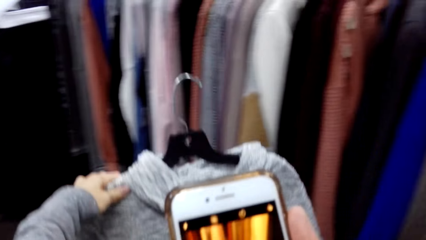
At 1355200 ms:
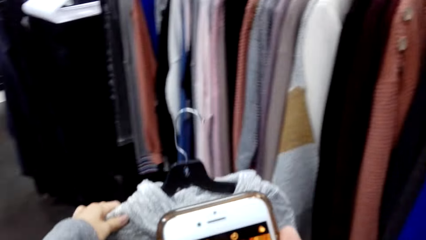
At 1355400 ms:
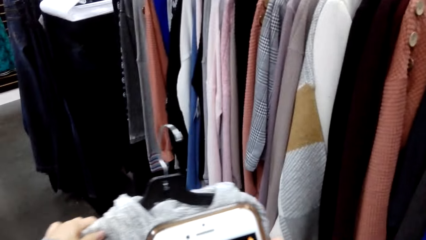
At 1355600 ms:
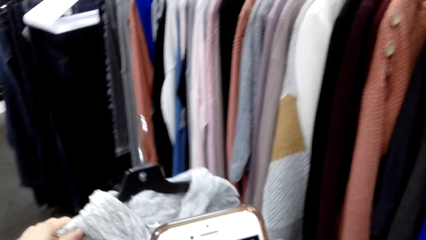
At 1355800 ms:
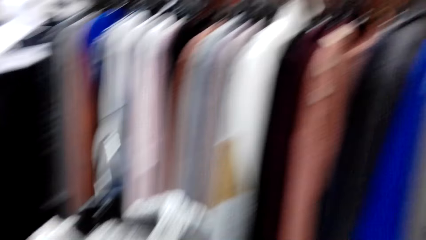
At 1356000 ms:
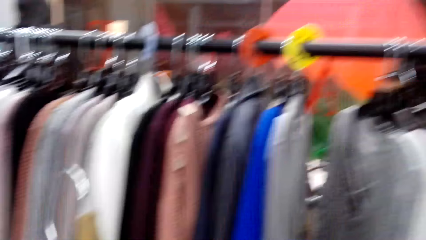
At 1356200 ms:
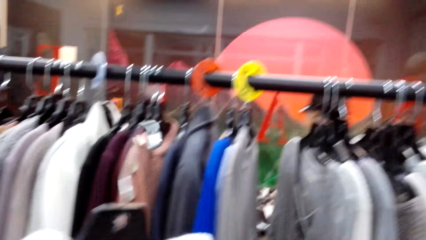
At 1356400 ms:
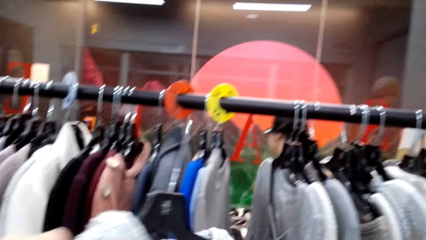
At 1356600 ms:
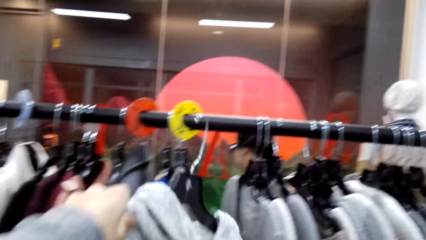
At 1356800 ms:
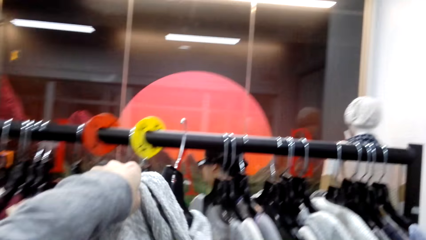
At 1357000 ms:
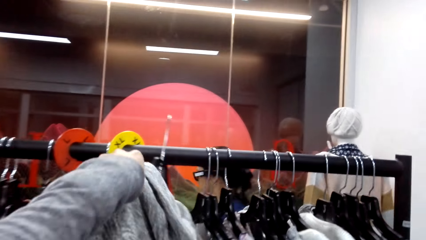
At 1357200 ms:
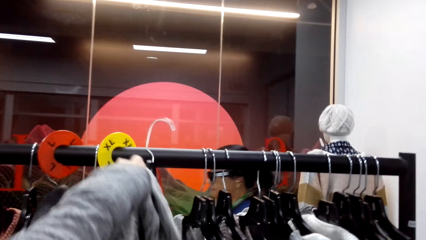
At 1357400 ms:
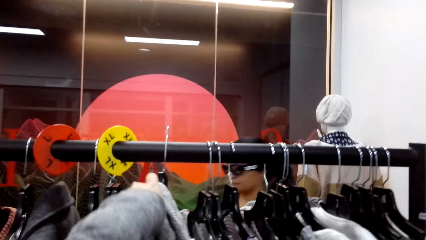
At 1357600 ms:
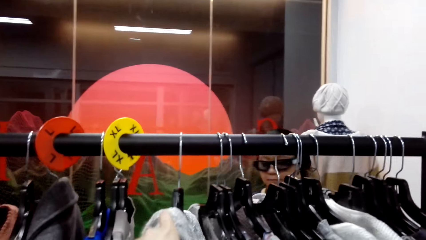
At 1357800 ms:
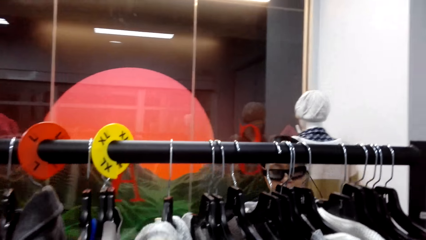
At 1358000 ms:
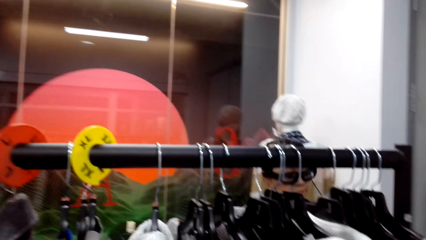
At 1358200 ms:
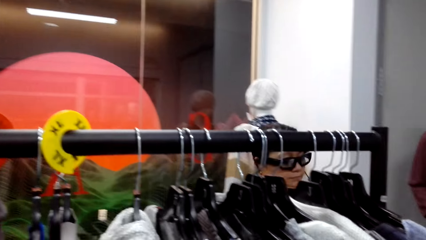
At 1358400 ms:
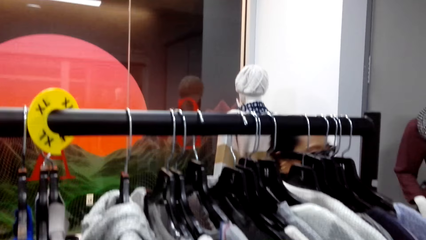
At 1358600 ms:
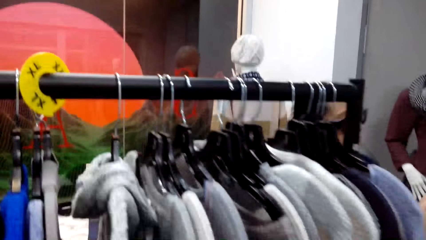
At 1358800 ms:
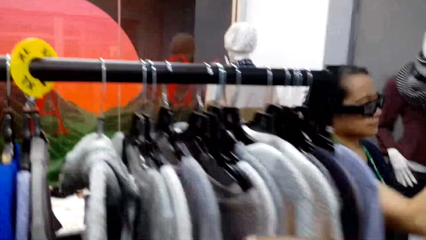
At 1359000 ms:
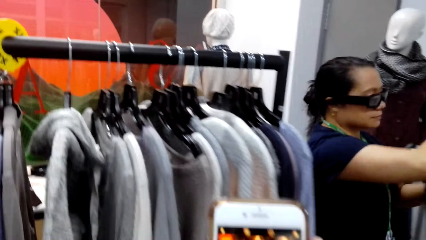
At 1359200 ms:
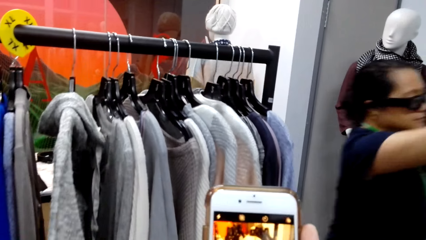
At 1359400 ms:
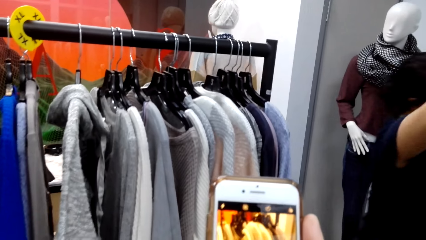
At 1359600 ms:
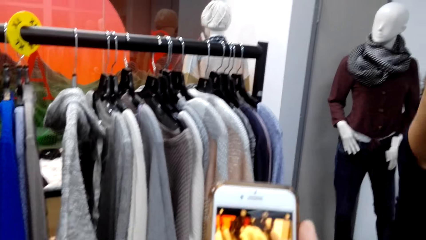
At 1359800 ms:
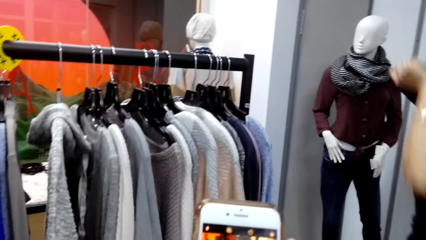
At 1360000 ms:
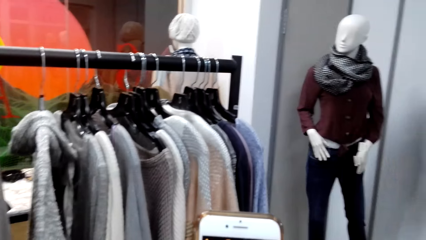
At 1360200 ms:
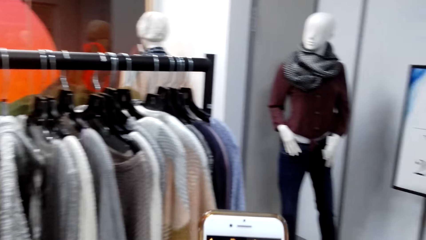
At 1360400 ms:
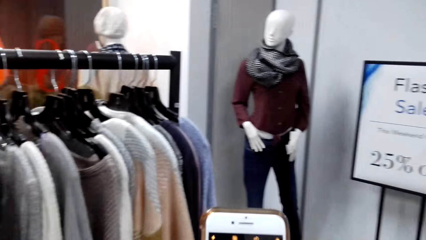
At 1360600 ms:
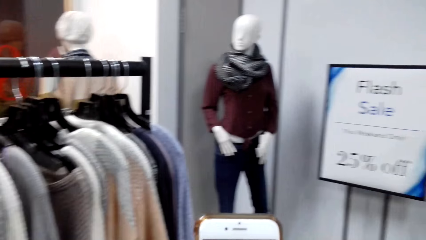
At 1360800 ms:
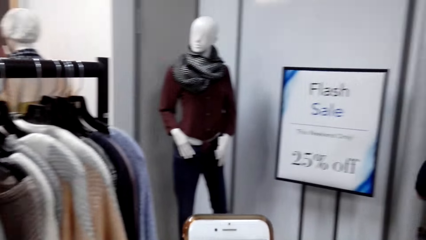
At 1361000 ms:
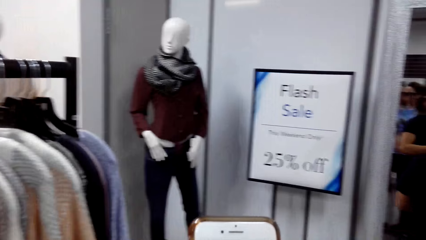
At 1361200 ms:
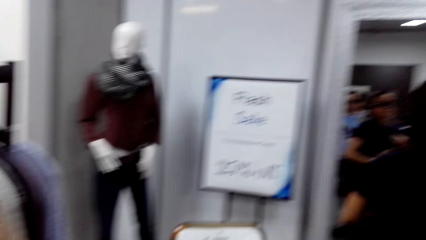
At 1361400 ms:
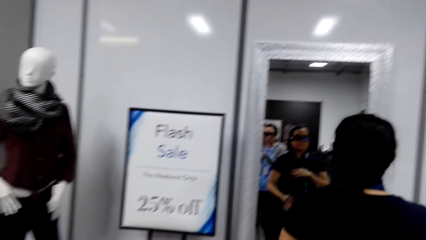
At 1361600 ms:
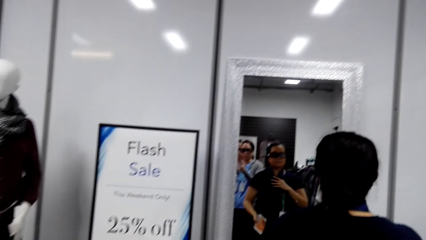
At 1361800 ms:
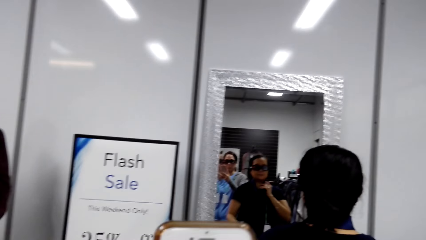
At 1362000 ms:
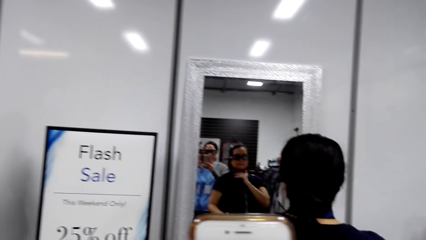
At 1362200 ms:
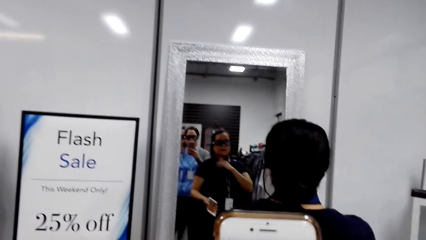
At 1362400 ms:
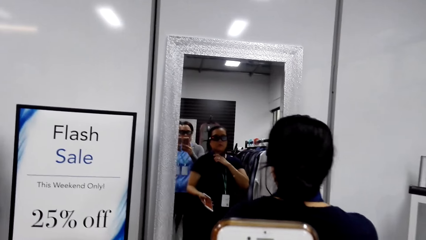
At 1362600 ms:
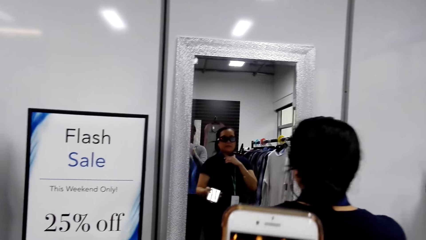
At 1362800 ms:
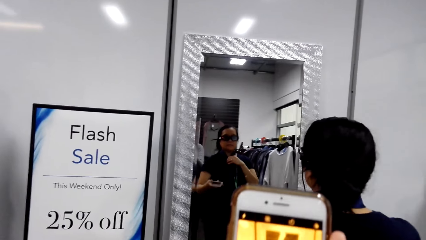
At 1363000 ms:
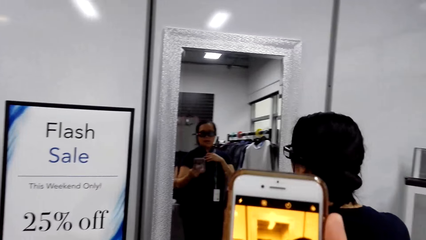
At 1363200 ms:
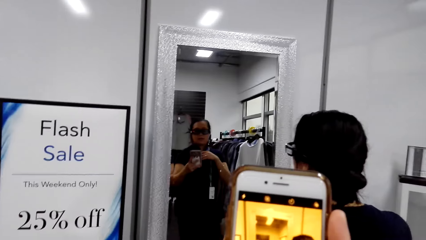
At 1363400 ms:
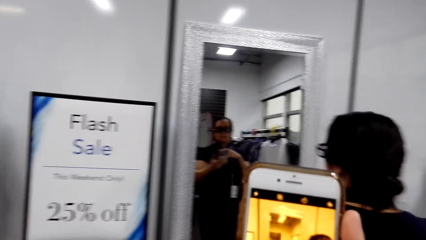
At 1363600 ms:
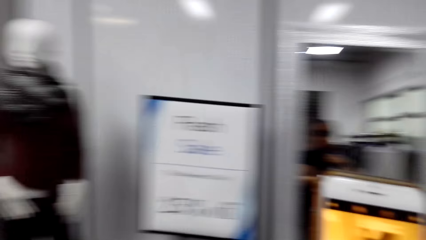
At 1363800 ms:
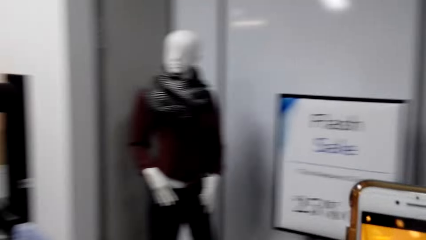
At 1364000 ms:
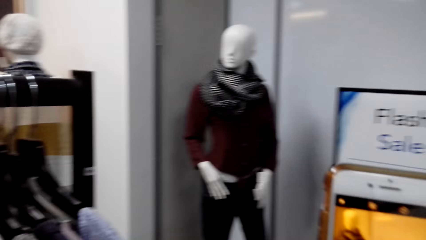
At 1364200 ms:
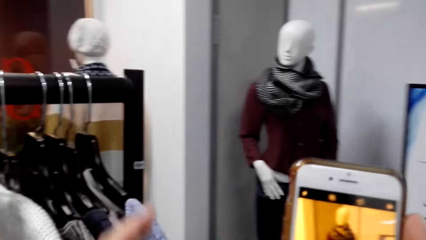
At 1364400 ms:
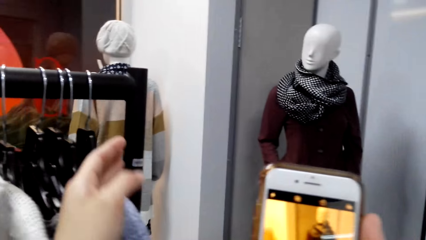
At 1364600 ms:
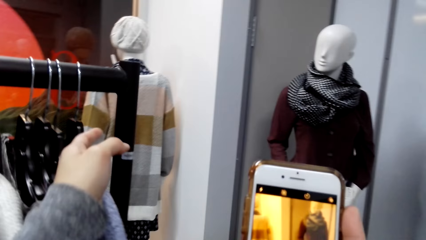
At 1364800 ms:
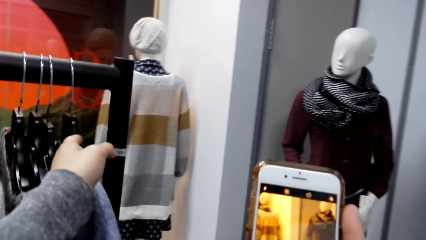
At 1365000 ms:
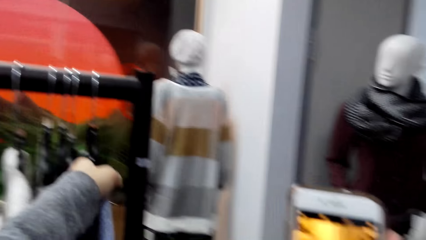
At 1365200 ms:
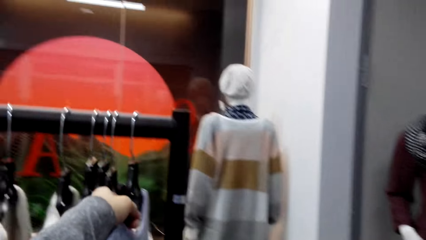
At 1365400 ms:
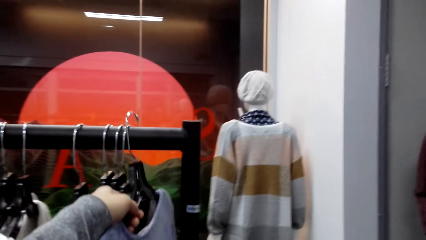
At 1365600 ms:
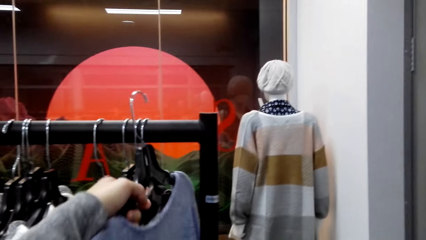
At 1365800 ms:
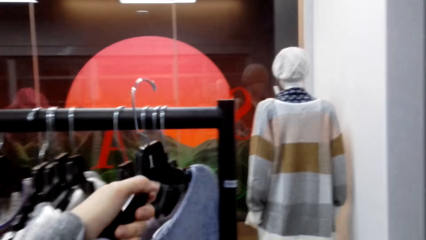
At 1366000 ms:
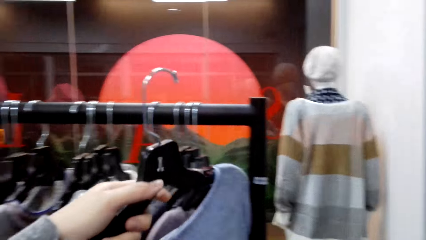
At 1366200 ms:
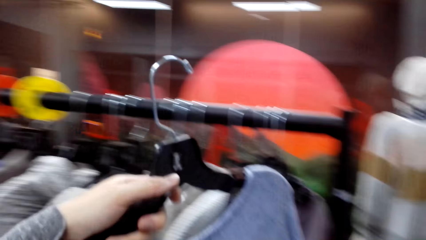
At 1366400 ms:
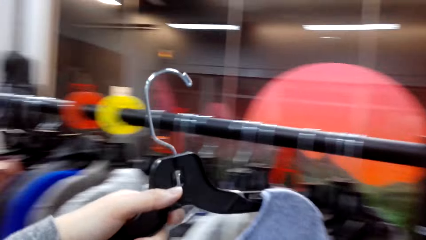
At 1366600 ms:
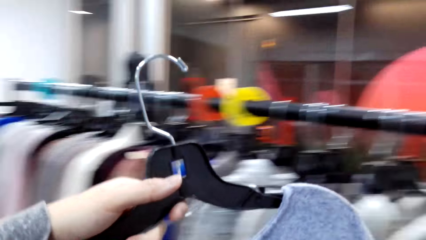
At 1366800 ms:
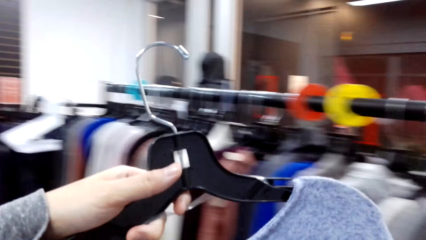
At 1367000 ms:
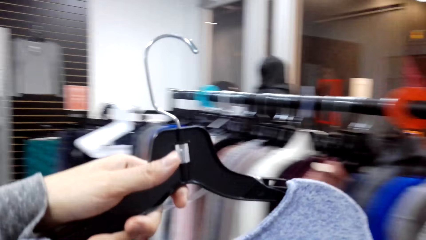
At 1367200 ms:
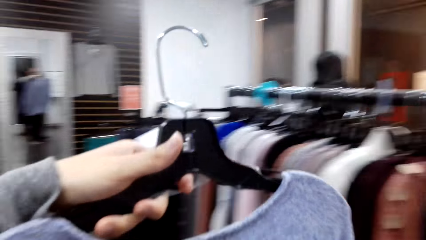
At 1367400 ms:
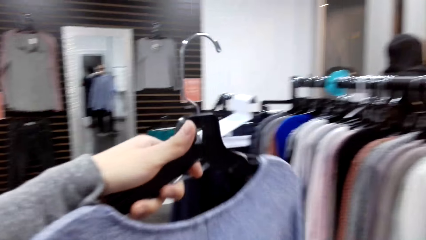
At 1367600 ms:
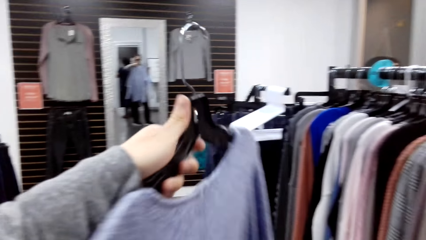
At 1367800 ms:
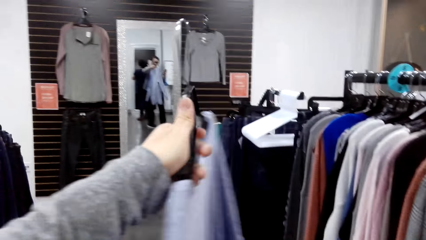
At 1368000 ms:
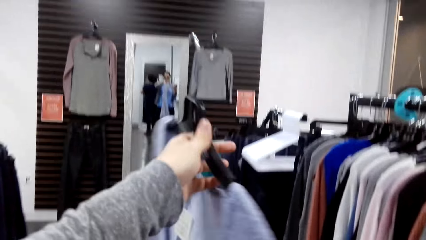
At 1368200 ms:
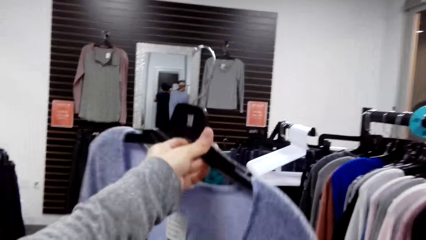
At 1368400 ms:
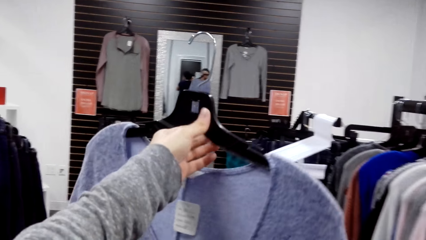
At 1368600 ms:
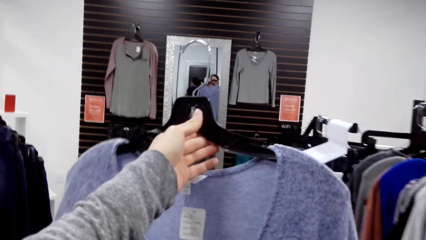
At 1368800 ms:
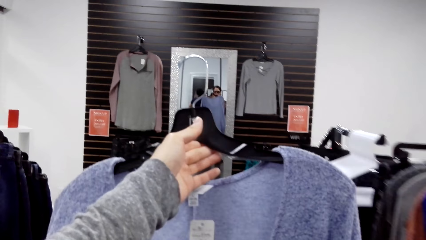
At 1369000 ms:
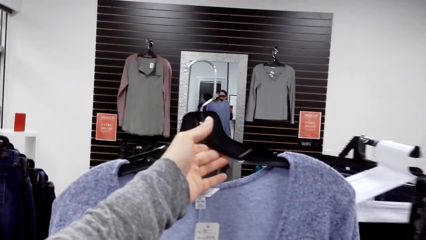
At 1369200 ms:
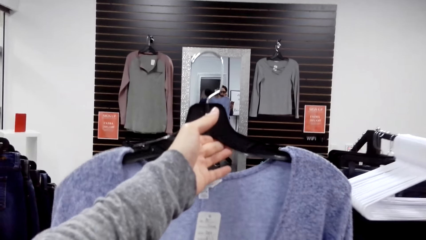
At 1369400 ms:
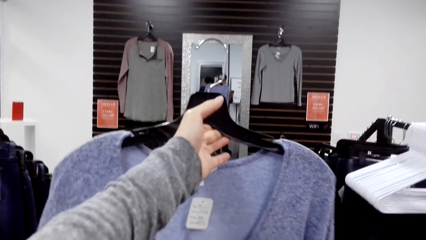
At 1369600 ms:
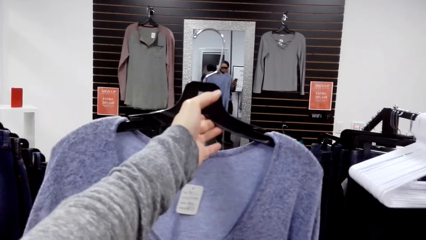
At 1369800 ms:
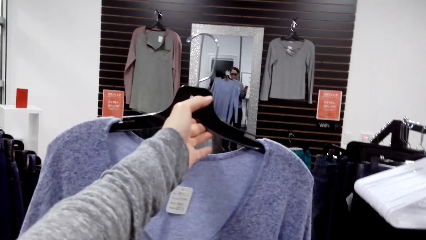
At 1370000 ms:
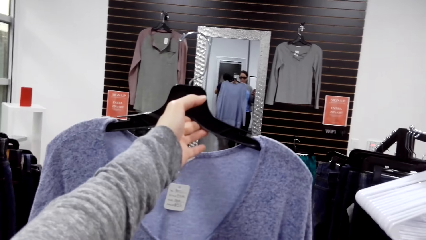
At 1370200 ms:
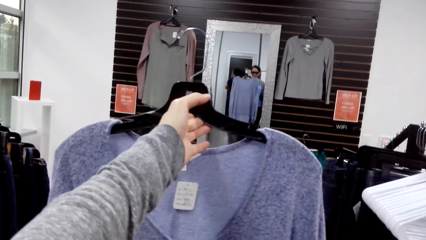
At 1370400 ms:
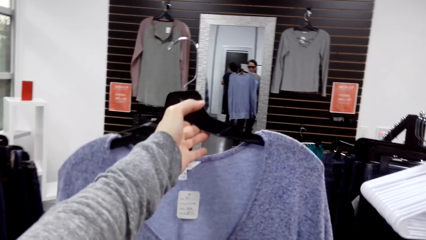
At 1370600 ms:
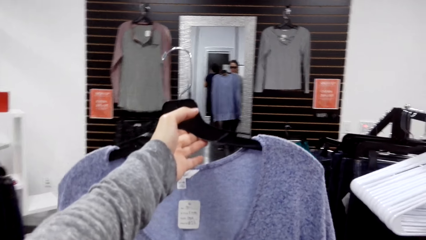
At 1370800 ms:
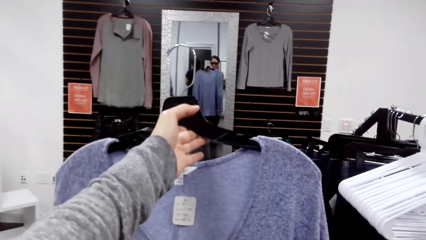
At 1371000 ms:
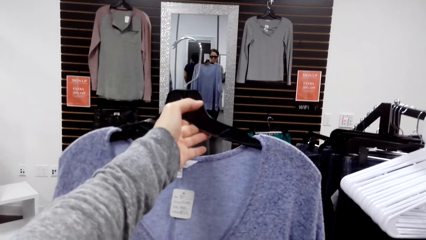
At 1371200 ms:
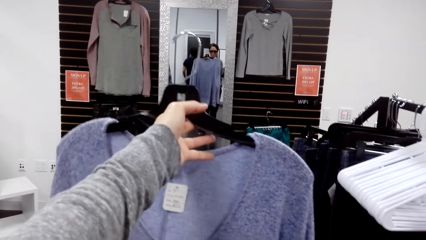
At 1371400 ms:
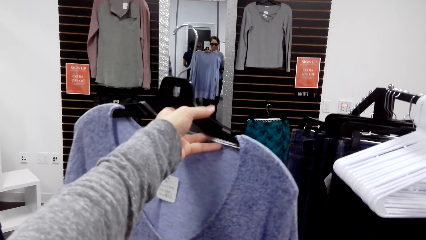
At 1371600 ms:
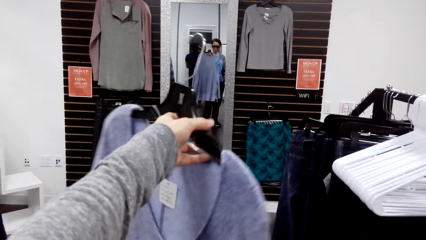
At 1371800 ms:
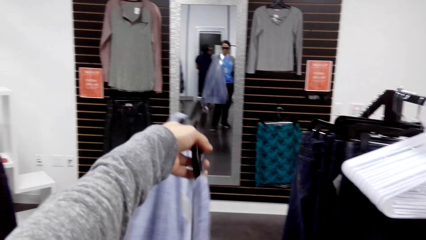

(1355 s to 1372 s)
The camera wearer takes a picture. They hang the cloth on the rack. They take a picture. They look at the mirror. They take a picture. They take a cloth from the rack. They lift the cloth. They converse with a woman.
